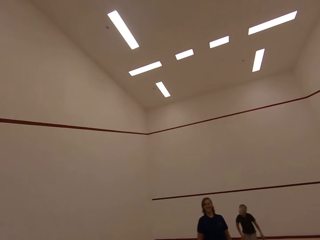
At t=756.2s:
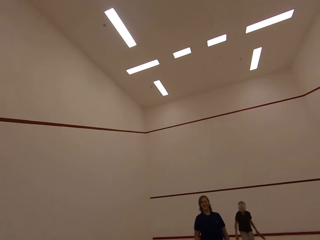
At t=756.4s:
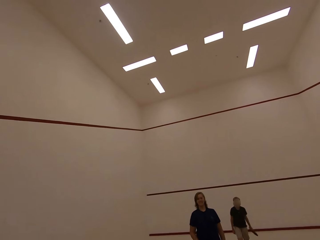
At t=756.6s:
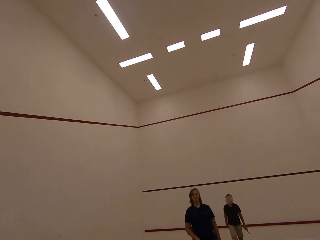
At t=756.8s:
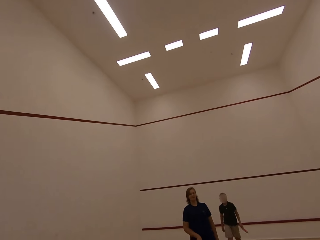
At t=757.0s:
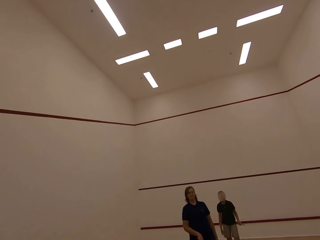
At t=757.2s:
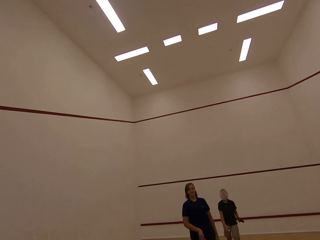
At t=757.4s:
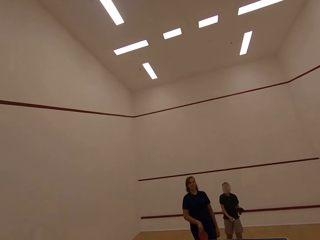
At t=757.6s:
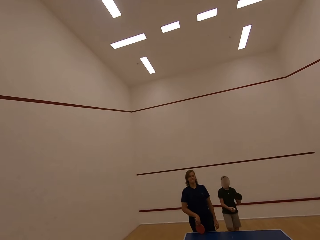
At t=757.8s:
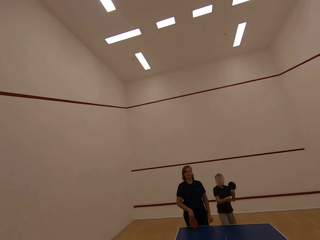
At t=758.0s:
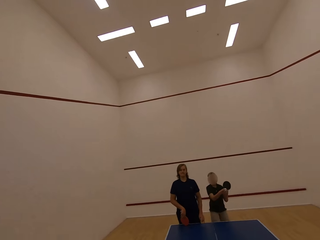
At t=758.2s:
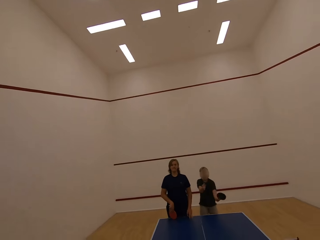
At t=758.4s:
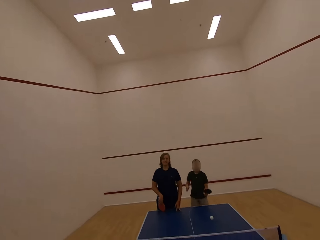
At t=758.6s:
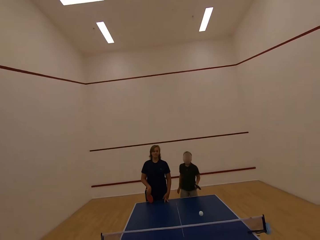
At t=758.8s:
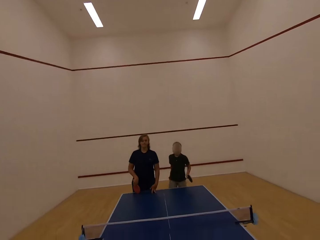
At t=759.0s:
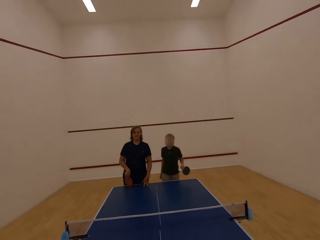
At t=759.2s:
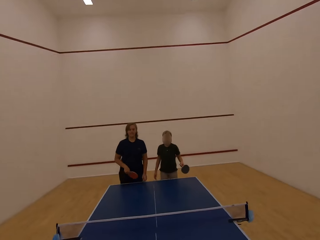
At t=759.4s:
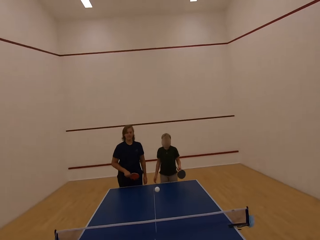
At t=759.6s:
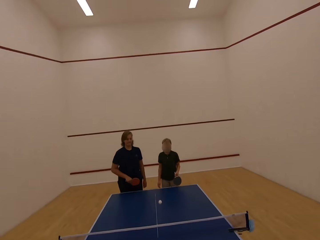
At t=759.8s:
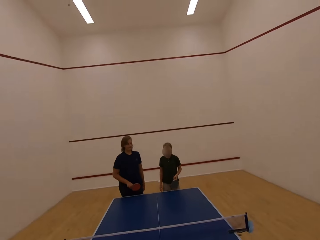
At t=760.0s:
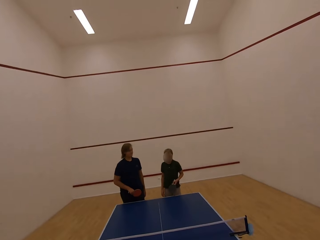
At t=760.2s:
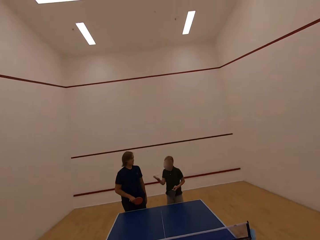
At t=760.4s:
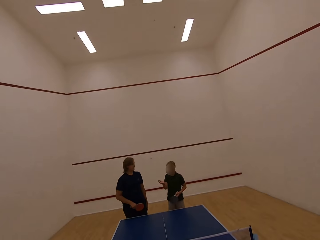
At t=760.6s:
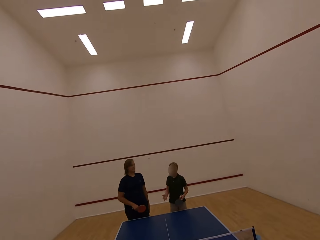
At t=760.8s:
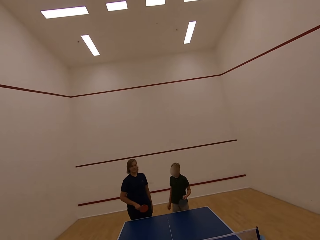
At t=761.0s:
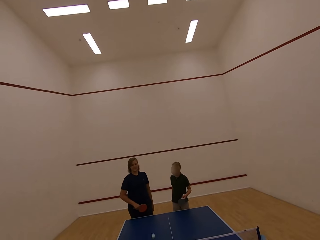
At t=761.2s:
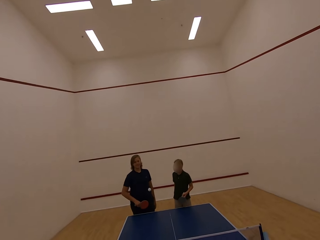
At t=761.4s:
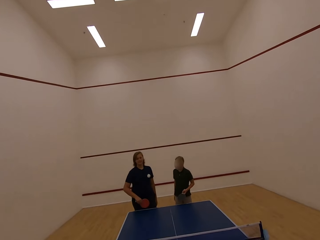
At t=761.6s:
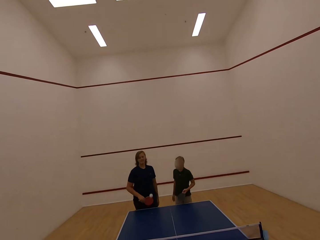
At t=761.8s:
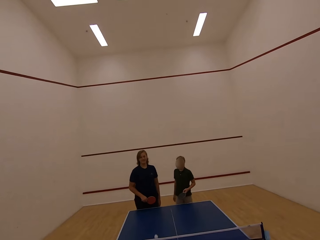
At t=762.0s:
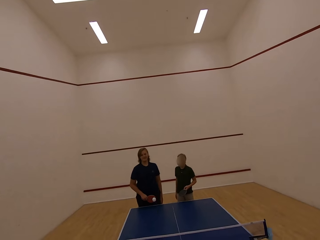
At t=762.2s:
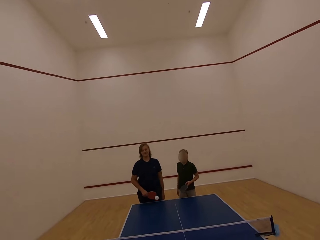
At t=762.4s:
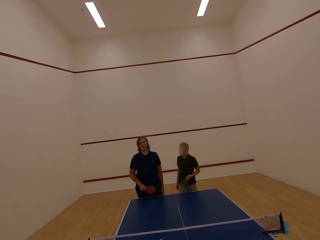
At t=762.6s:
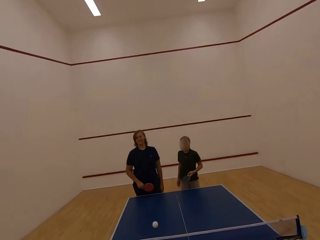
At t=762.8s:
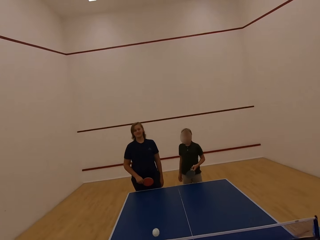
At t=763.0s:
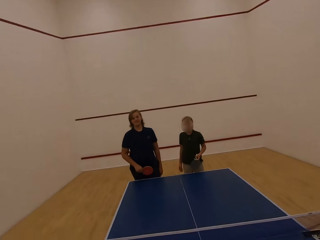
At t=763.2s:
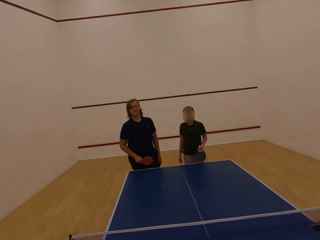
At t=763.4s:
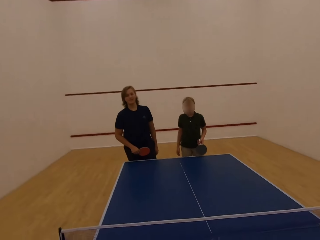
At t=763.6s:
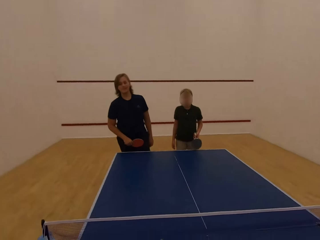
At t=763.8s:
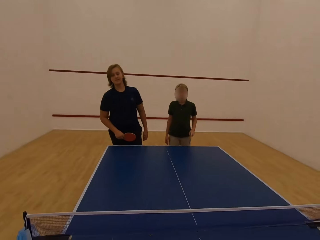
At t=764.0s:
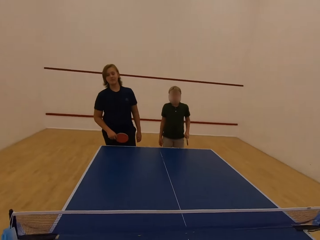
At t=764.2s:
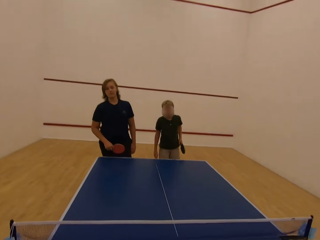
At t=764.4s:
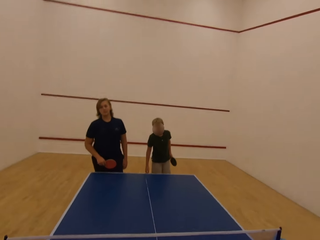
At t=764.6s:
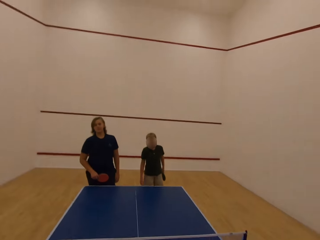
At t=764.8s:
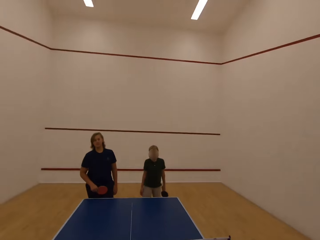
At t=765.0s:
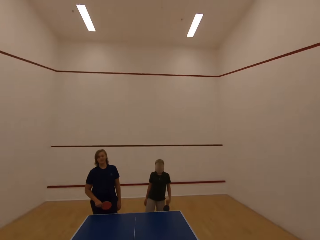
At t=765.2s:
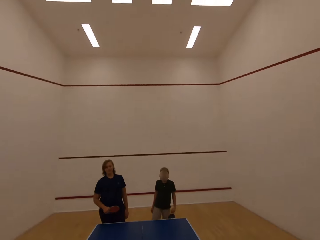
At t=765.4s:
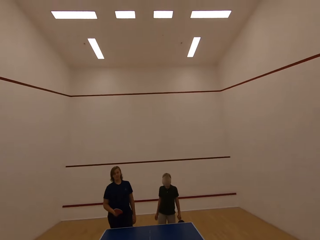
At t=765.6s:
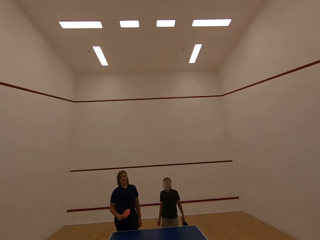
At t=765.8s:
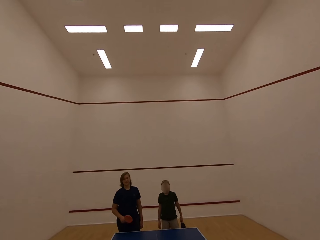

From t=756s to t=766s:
A man picks the ball with the right hand. The man walks in the room toward the table. The man plays the table tennis. The camera wearer plays table tennis with the man and a lady.

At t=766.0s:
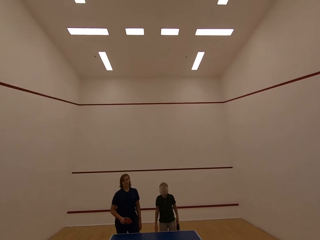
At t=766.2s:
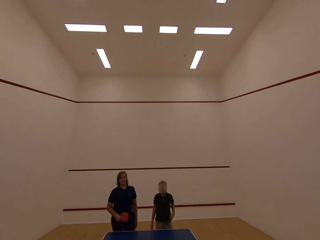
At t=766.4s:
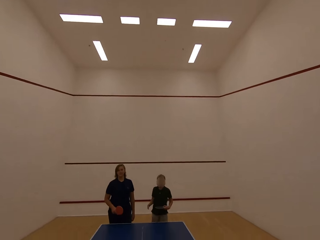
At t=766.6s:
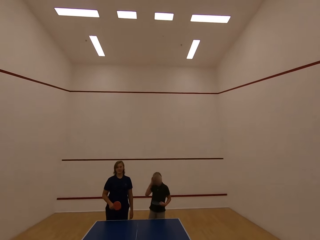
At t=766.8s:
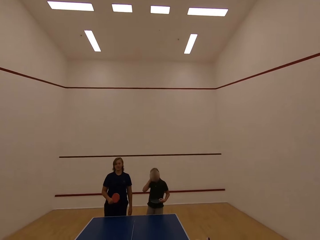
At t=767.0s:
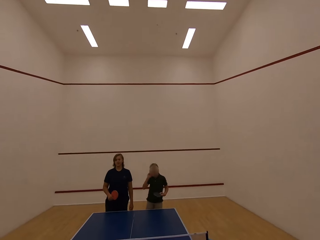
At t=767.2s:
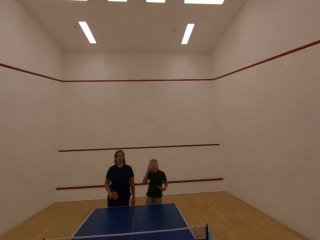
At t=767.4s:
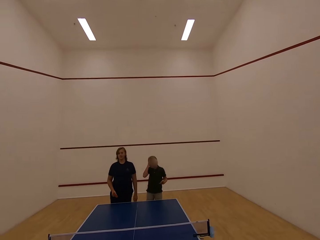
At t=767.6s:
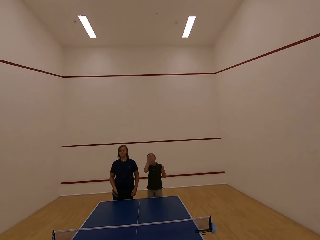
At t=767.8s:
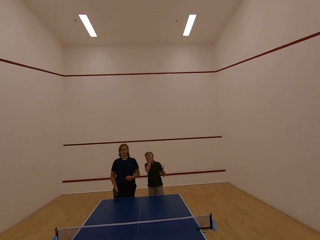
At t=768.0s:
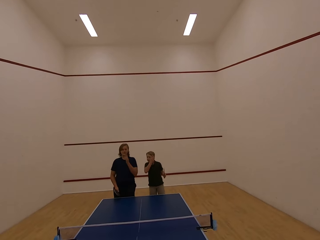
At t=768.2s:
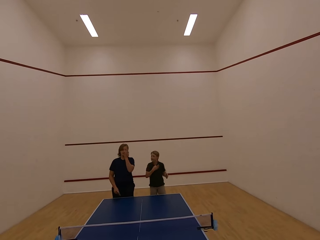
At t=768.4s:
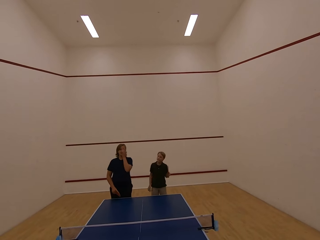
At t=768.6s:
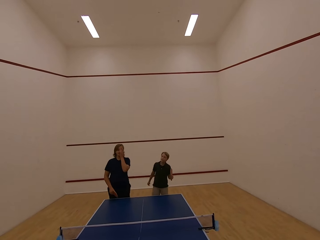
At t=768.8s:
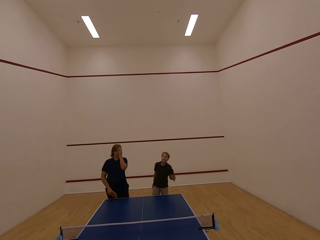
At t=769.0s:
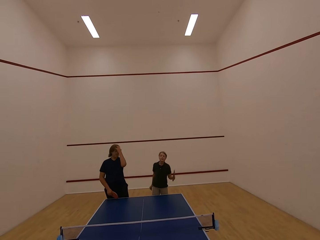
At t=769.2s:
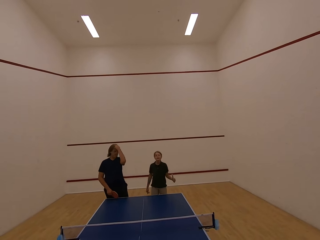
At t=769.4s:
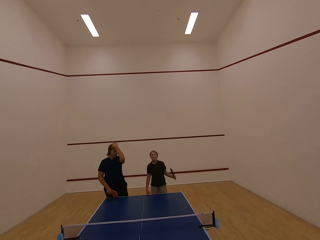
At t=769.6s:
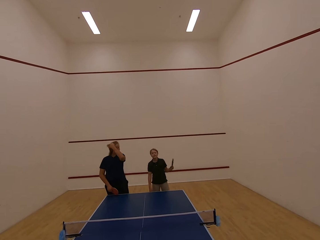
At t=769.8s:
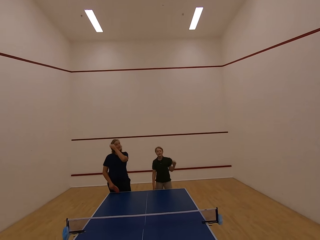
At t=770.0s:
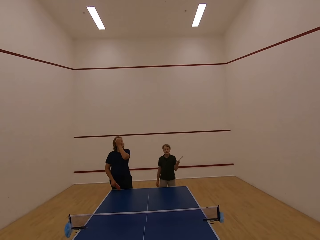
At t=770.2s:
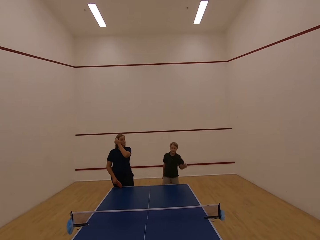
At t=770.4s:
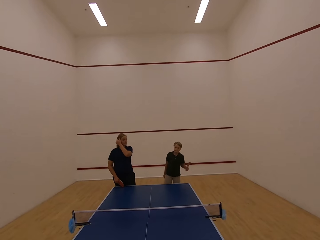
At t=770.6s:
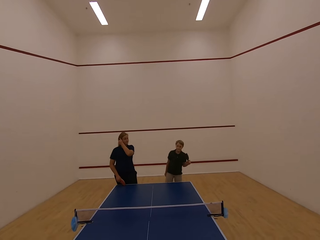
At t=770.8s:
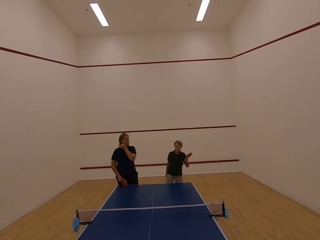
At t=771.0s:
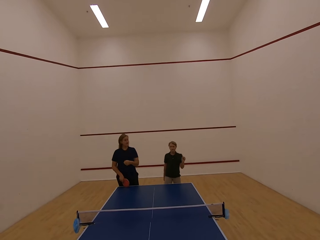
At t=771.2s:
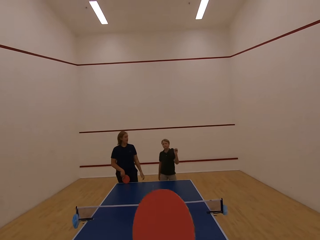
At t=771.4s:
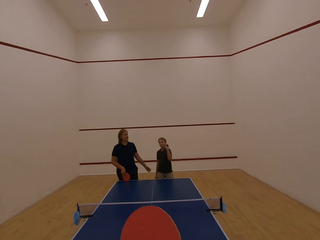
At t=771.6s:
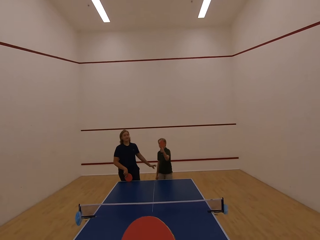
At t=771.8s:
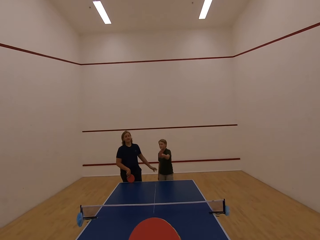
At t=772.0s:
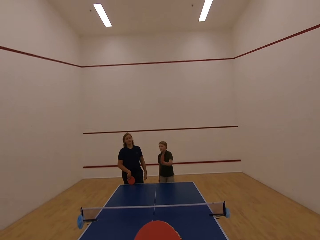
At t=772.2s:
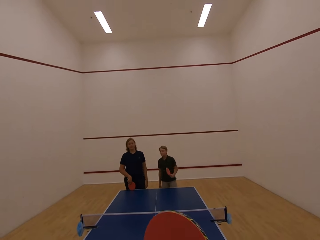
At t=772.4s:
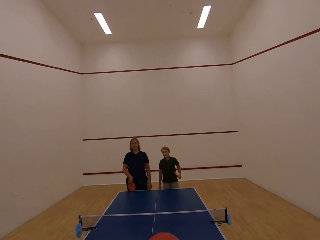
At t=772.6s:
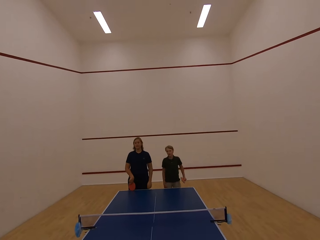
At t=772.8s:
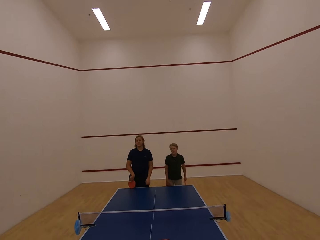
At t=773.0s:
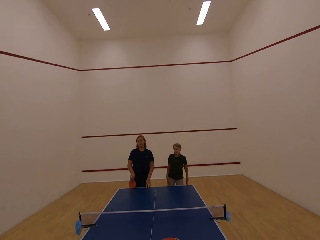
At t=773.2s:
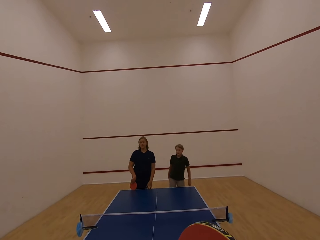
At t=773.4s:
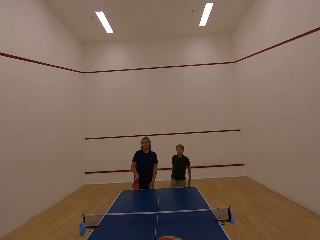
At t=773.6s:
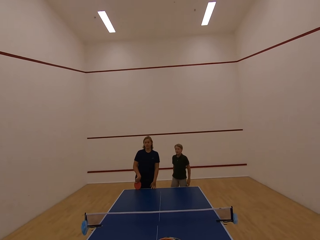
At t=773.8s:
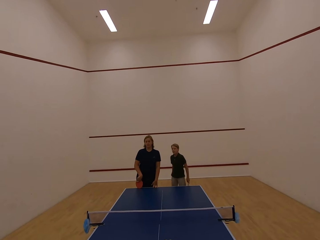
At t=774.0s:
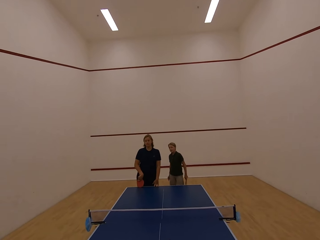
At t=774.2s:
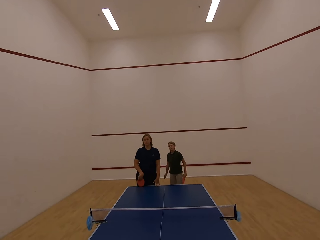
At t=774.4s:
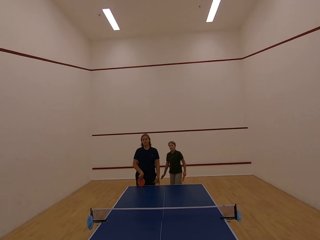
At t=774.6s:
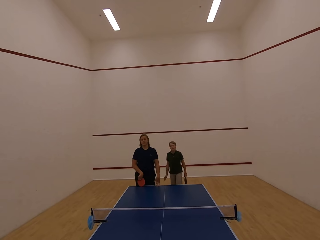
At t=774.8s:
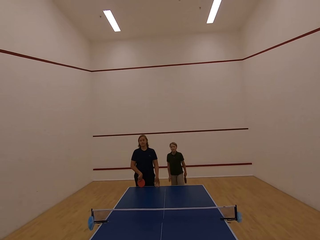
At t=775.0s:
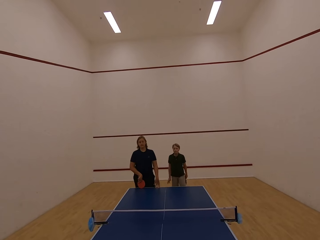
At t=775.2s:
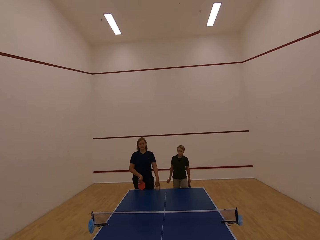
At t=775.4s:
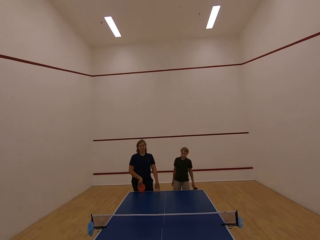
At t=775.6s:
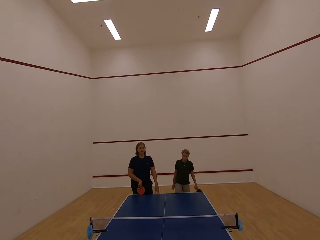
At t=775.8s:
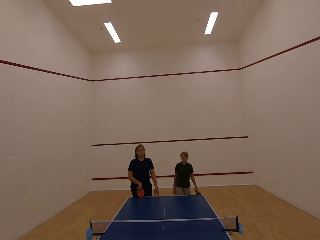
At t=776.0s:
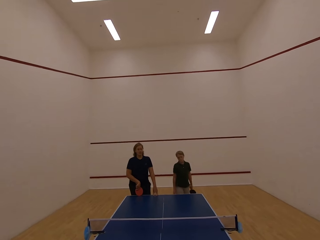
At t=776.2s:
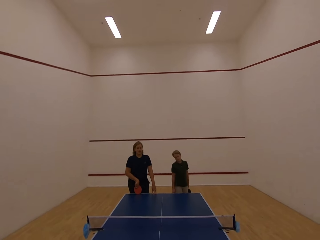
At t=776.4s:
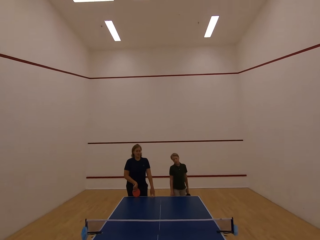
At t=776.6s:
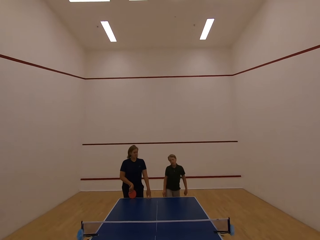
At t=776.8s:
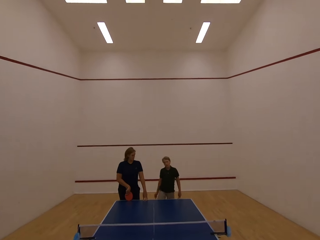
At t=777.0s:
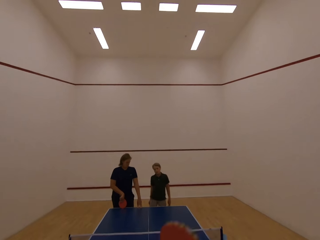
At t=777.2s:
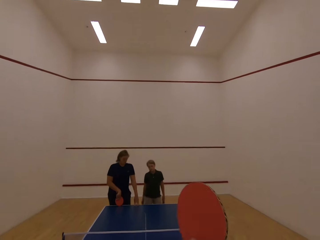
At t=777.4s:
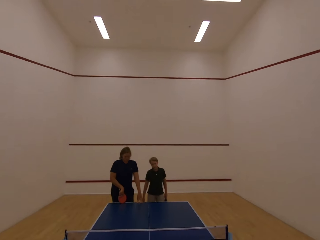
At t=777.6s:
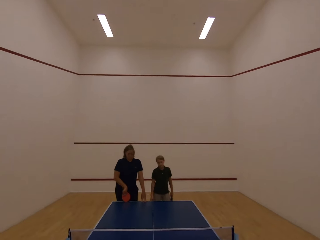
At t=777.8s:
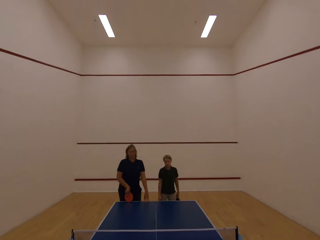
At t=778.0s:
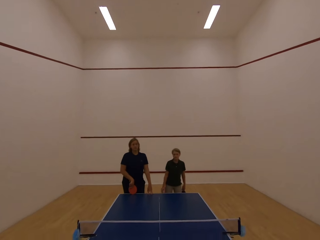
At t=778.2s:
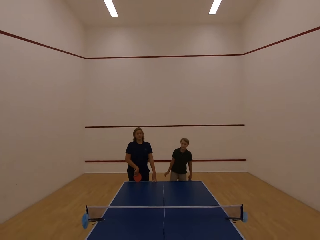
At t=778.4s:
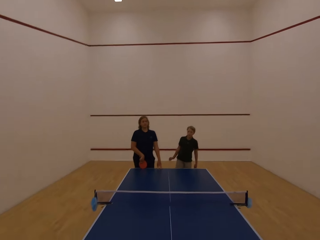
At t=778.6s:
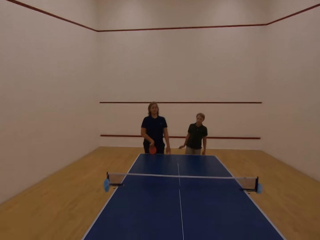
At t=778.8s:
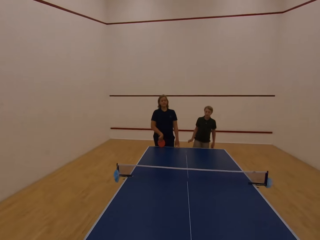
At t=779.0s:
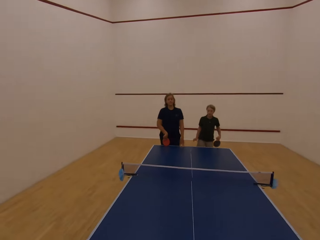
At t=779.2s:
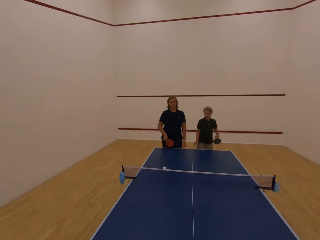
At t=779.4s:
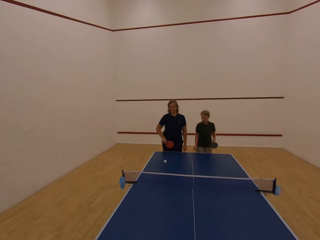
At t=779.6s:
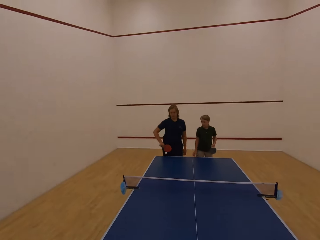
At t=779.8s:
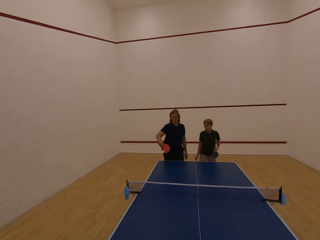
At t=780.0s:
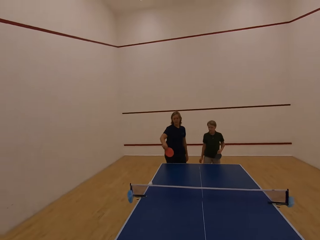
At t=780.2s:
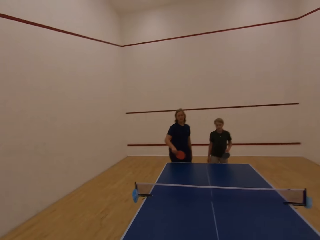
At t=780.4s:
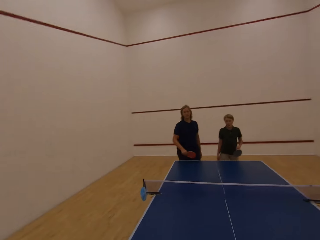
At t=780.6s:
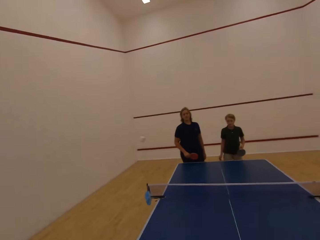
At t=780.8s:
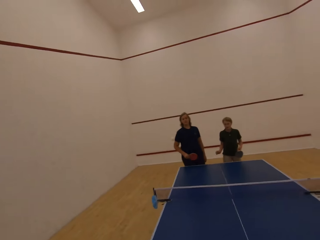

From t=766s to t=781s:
A lady swings the right hand. A man touches the face with the right hand. The lady touches the face with the left hand. The man swings the left hand. The camera wearer stares at the lady. The man walks in the room. The camera wearer plays the table tennis. The lady plays the table tennis.
